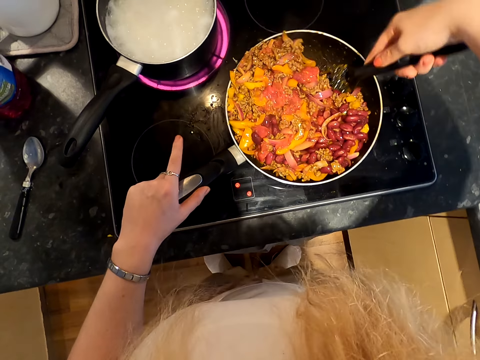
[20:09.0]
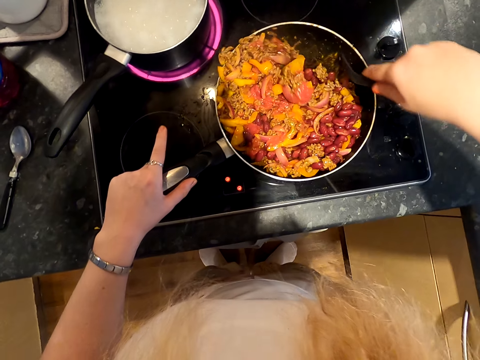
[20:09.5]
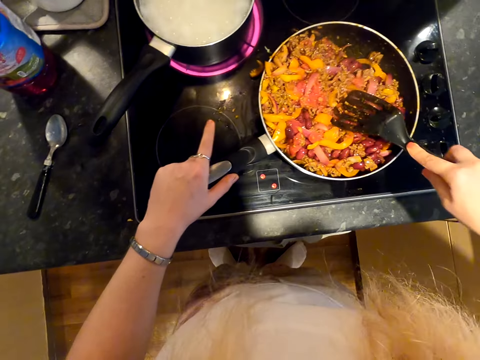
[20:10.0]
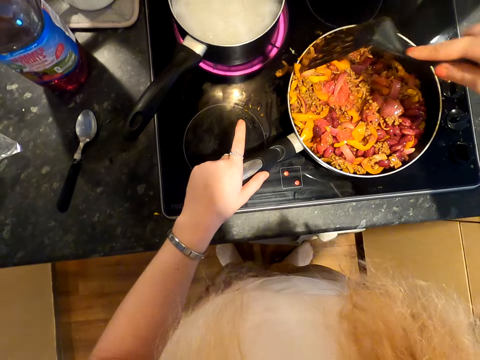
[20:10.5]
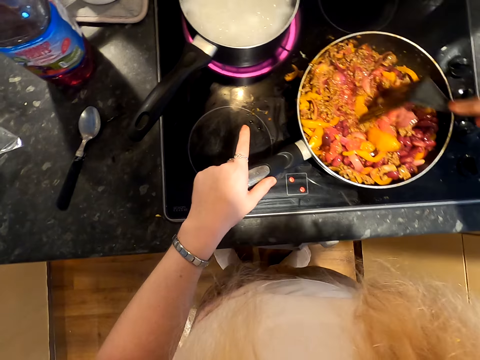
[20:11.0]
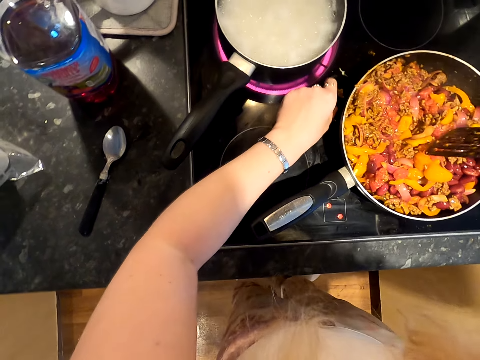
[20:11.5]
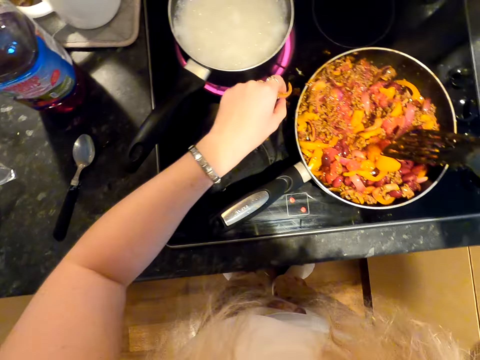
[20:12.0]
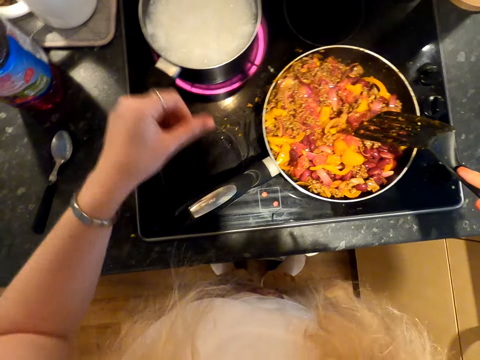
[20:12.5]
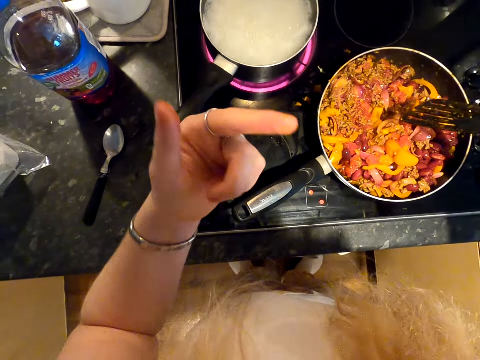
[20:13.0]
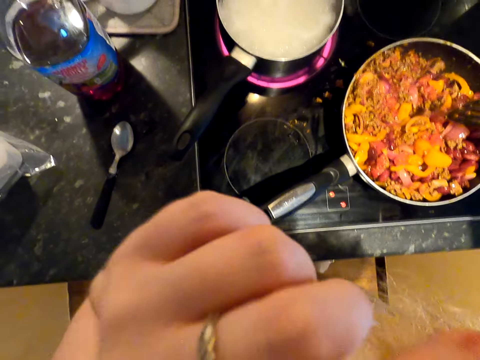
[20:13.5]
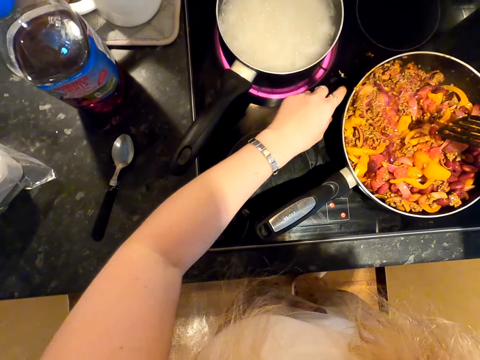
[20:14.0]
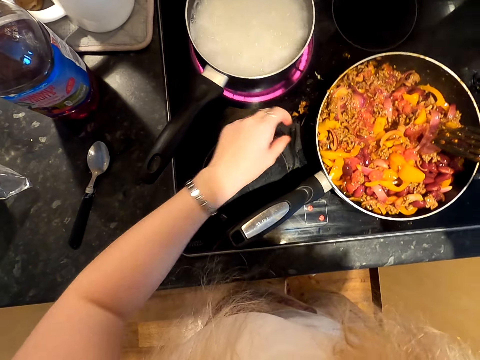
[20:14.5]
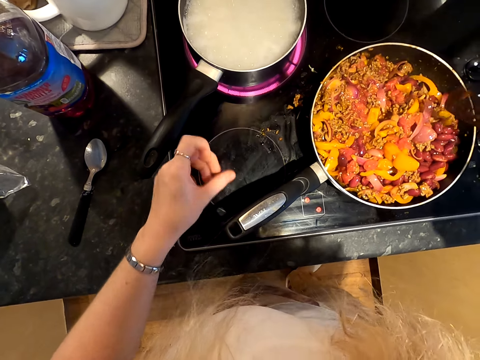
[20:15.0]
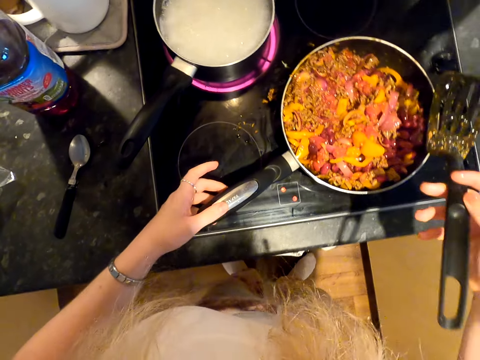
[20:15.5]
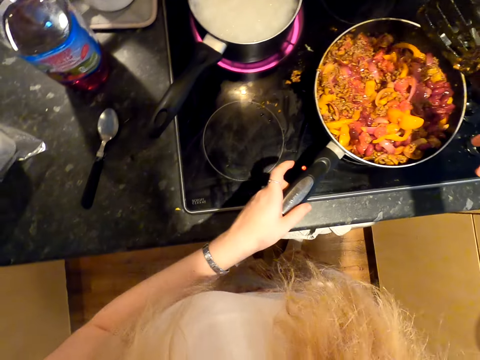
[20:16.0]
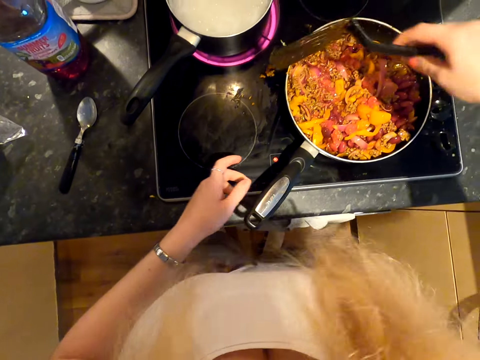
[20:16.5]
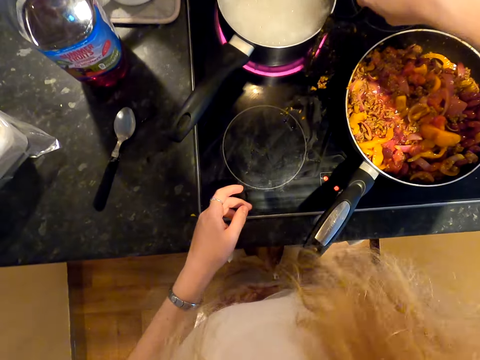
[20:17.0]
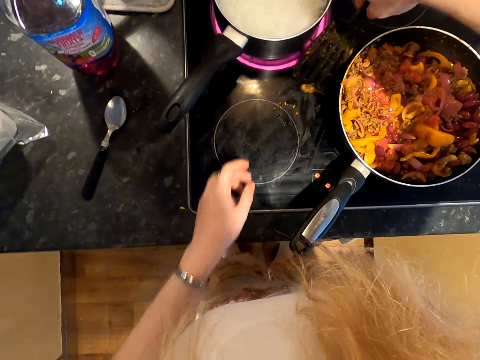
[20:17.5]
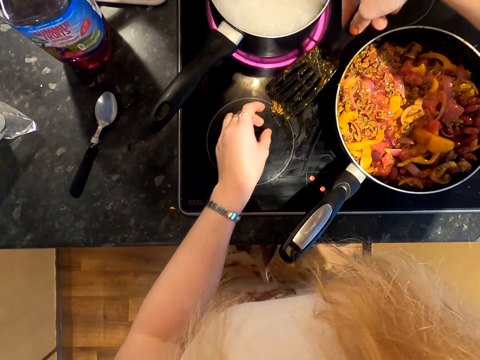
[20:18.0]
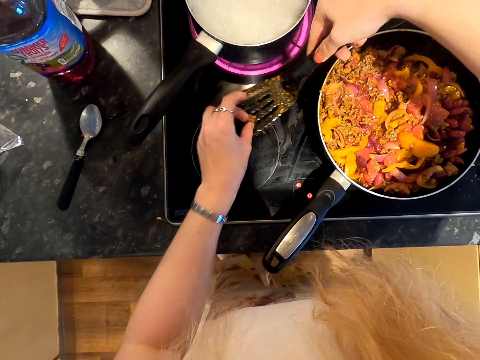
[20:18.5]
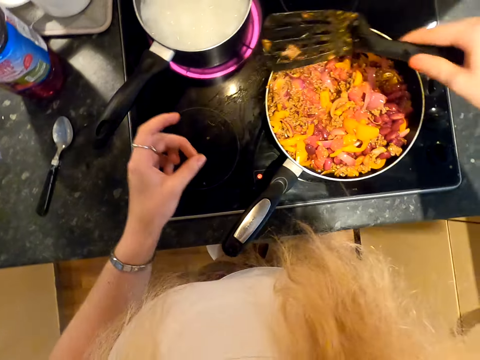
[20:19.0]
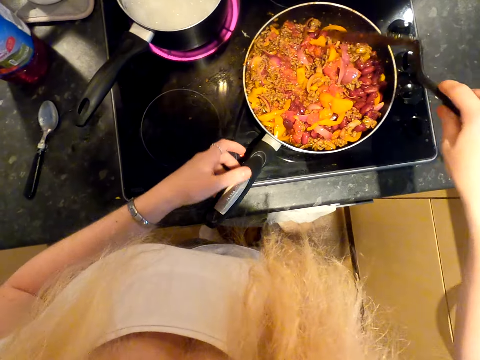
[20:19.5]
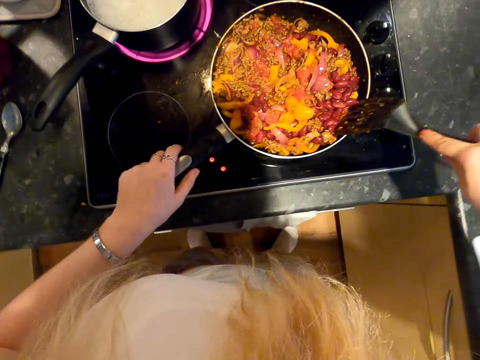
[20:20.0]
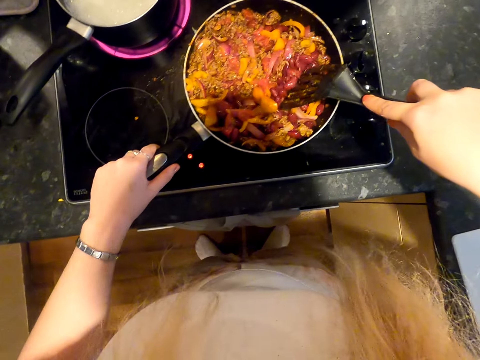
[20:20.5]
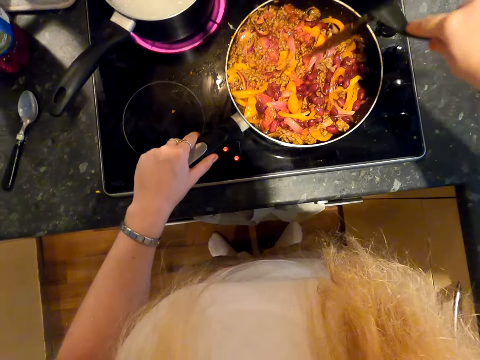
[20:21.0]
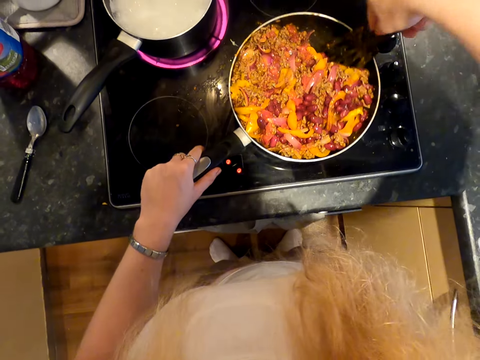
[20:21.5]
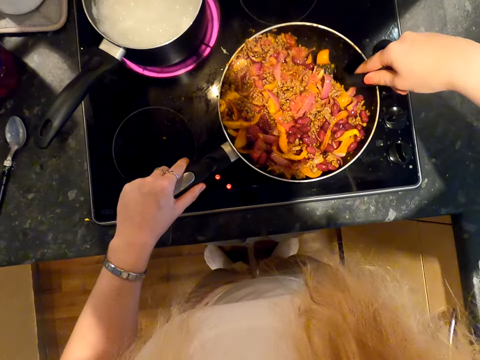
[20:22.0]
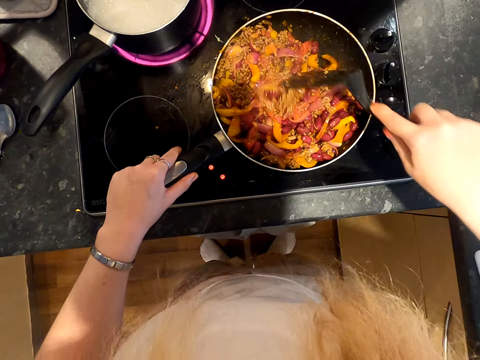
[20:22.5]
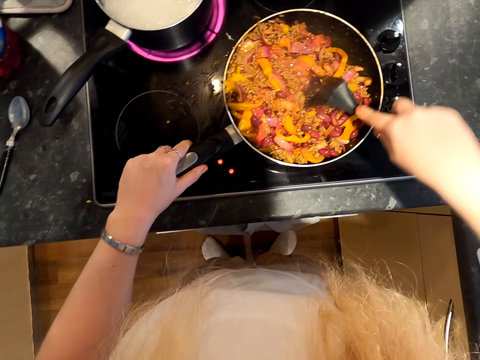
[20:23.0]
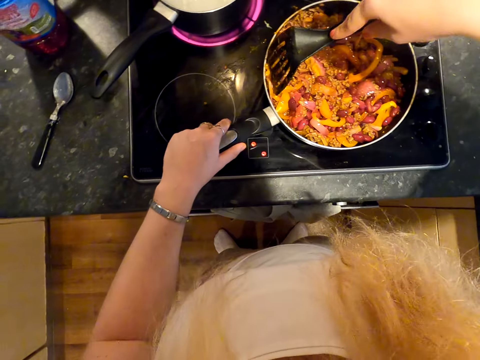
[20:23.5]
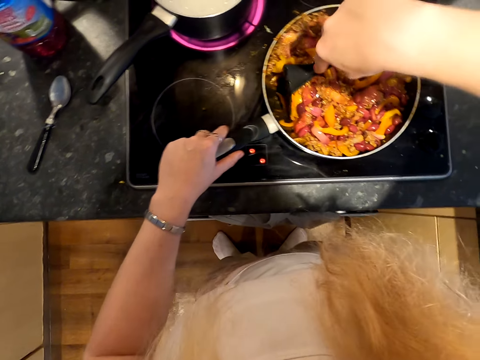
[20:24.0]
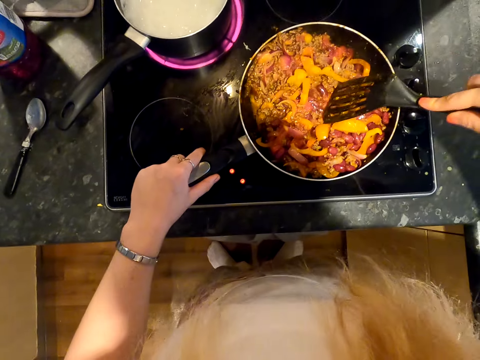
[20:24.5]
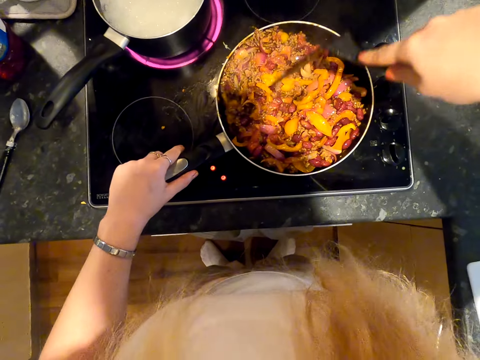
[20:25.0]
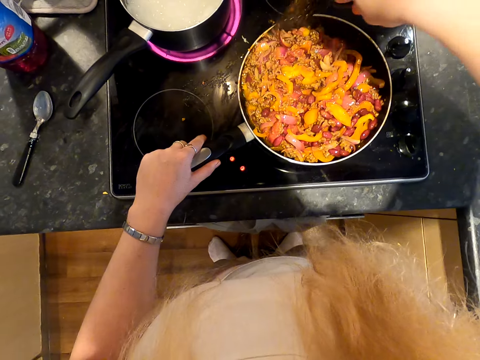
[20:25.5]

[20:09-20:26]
The camera wearer picks up a ball pepper. They drop the ball pepper in the pan. They move a hand towards the mouth. They touch food particles. They hold the pan. They collect the food particles. They drop the food particles in the pan. They hold the pan. They stir the food.

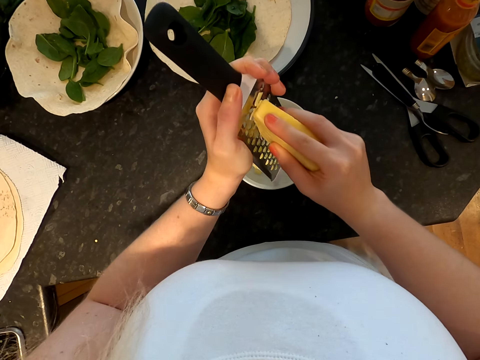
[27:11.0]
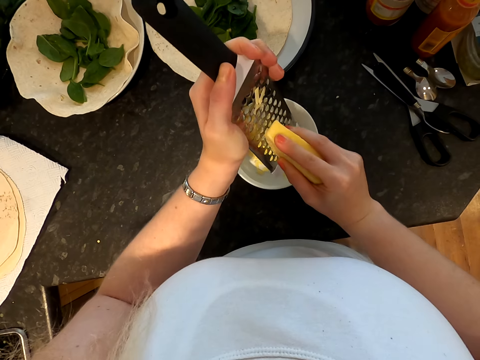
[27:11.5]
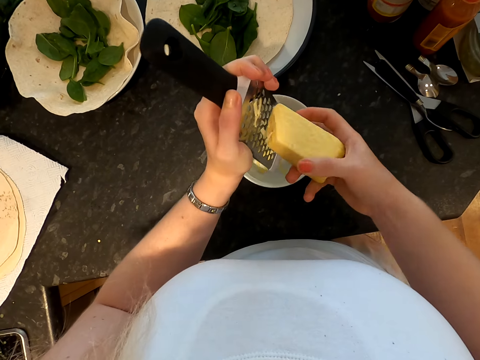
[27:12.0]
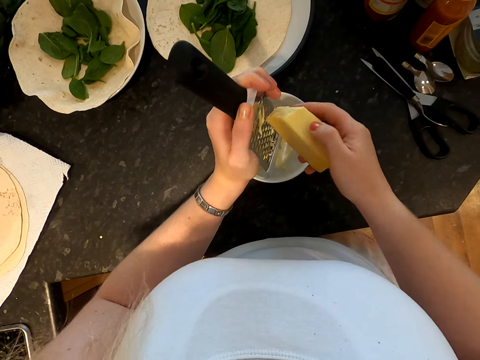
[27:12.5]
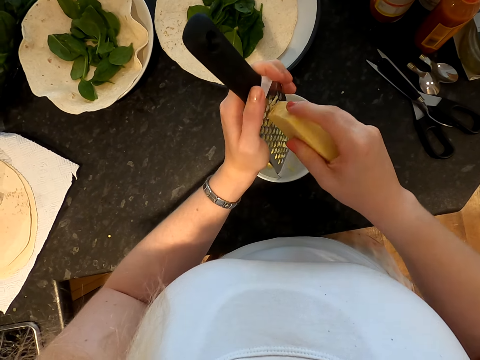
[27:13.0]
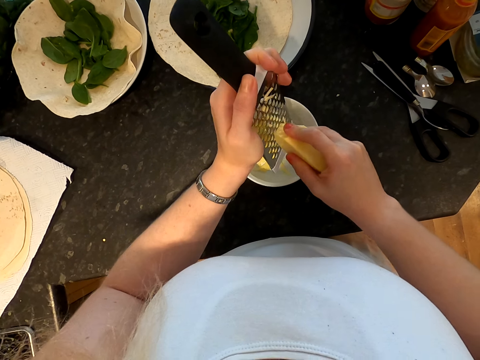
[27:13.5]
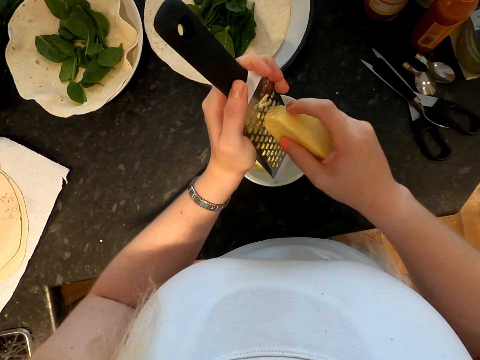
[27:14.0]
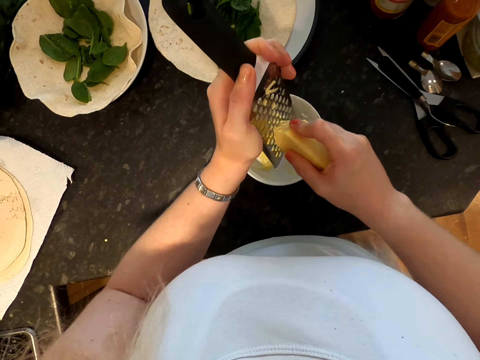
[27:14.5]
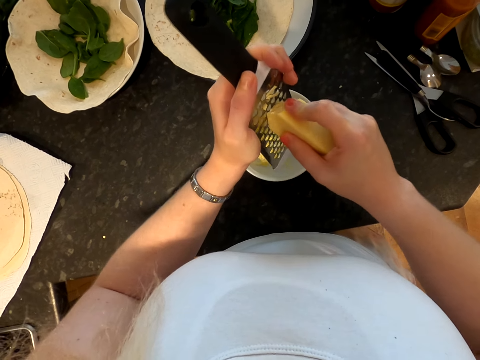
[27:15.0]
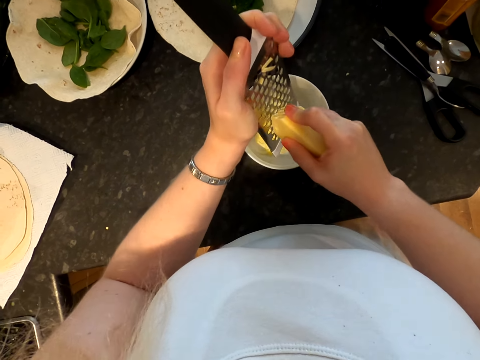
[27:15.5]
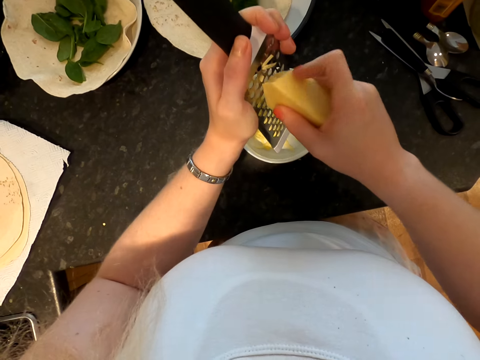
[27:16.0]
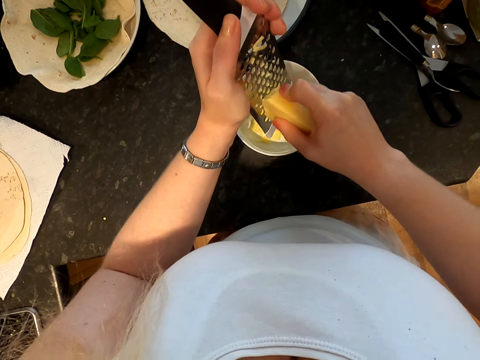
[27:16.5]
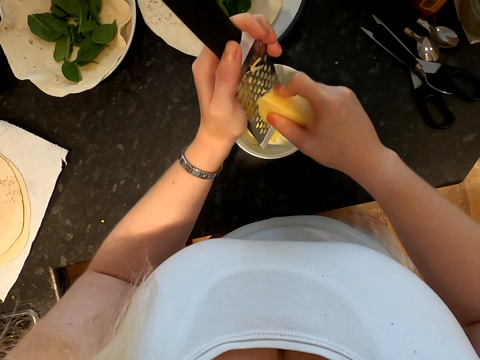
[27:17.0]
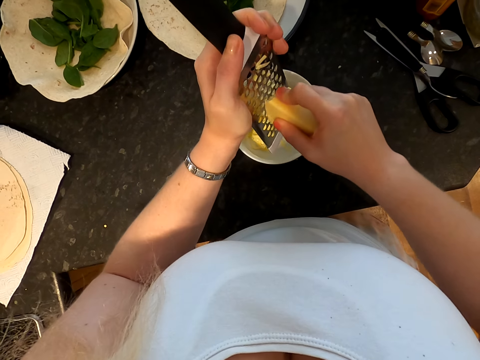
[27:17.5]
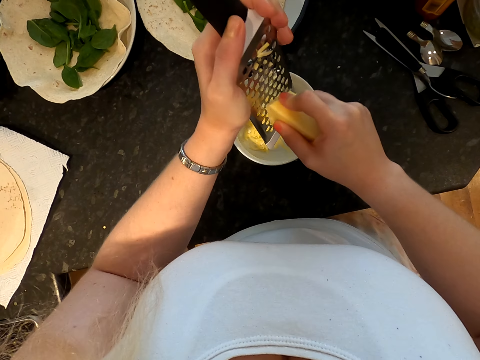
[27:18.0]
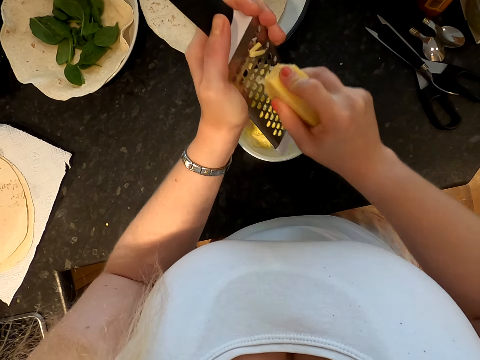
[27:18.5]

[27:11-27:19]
The camera wearer turns the cheese. They grate the cheese.
